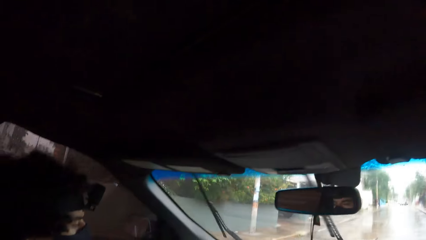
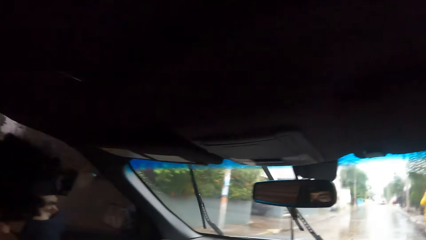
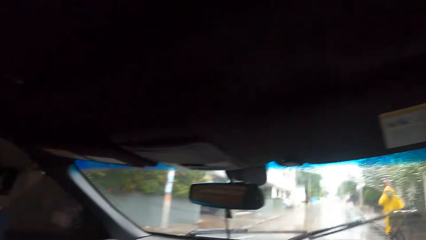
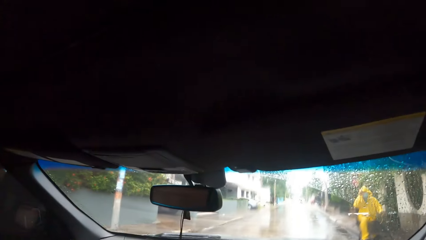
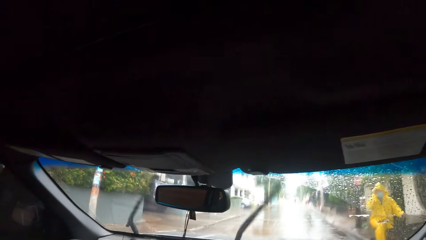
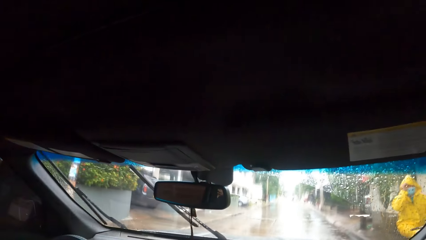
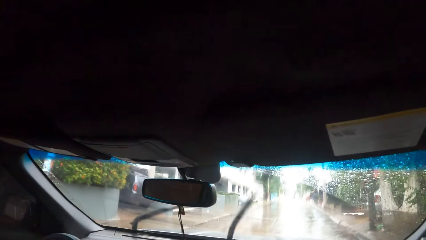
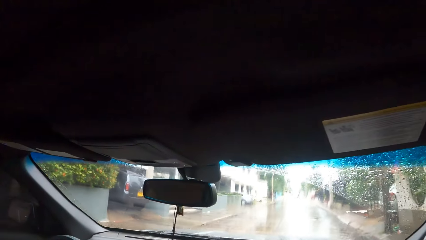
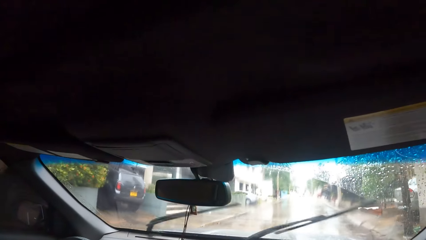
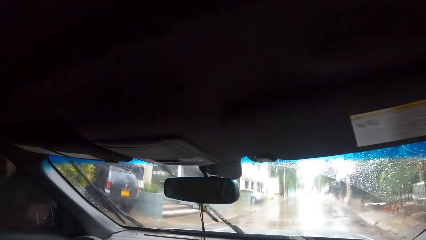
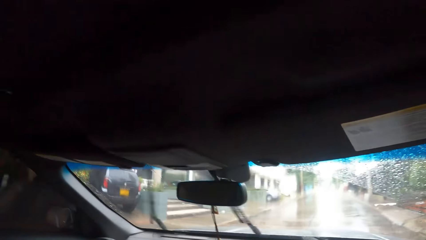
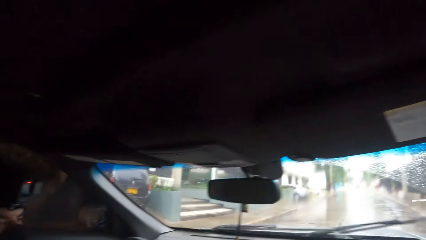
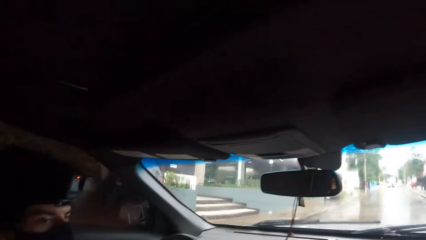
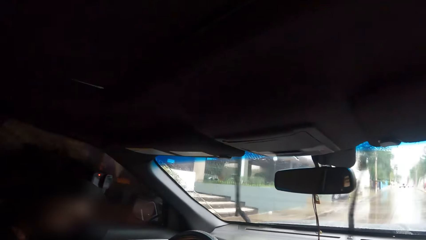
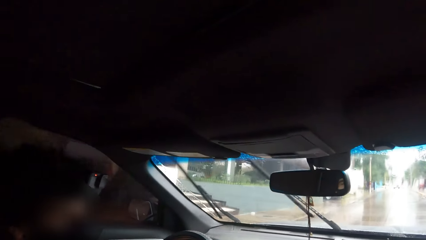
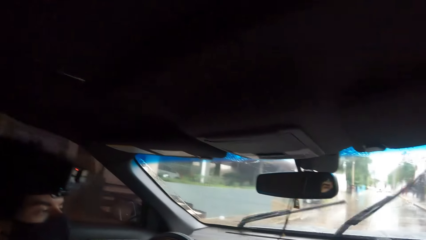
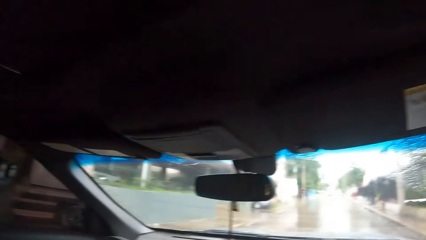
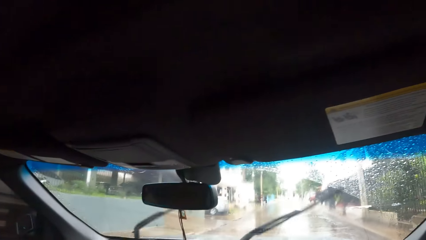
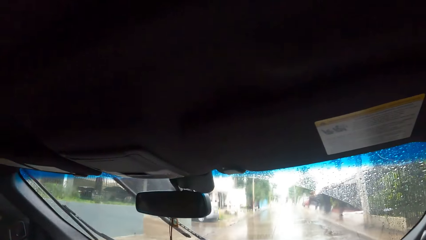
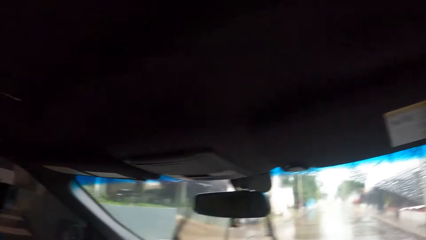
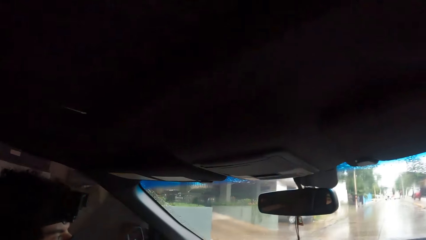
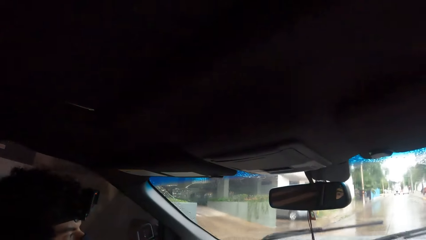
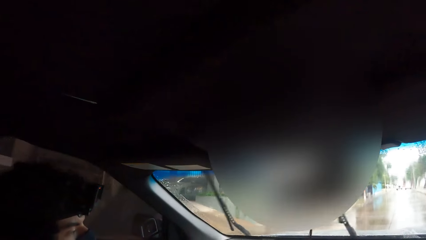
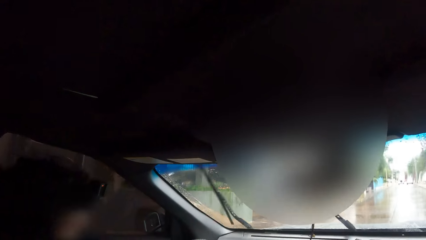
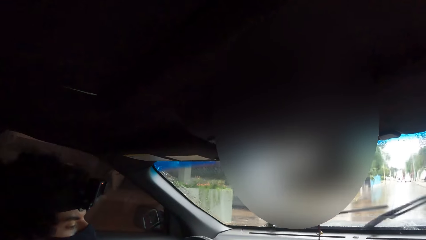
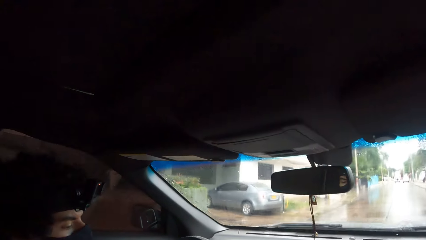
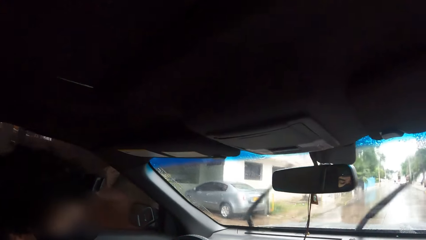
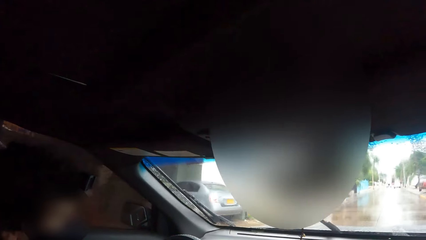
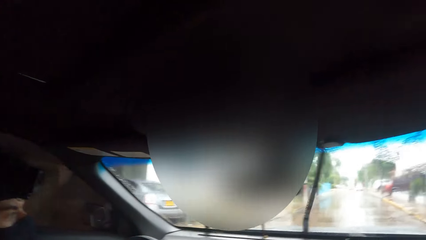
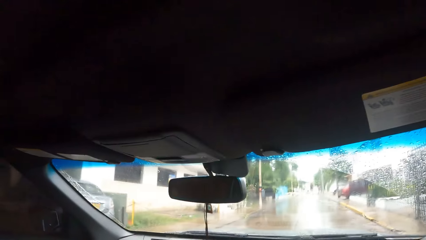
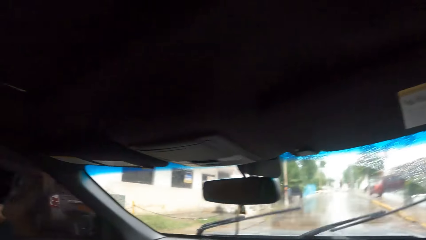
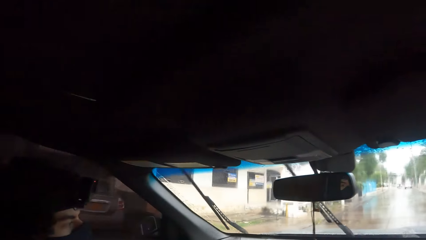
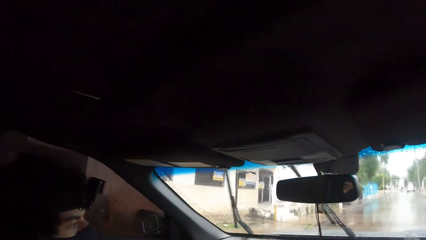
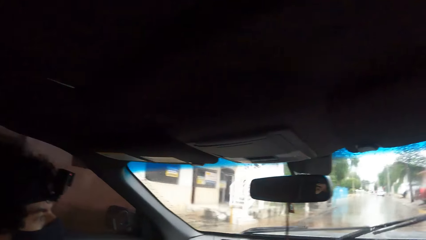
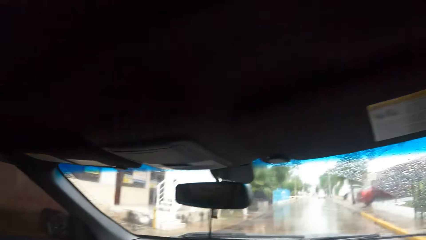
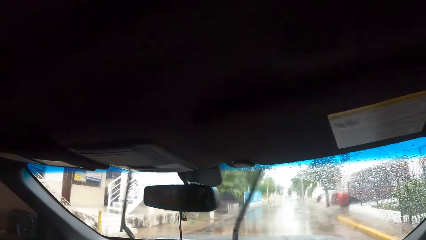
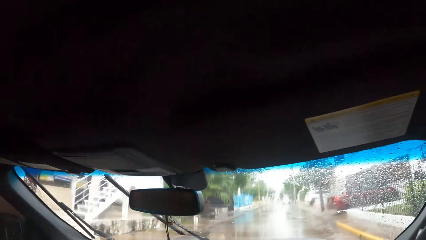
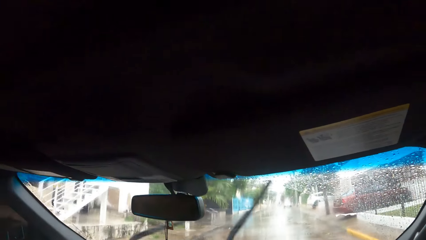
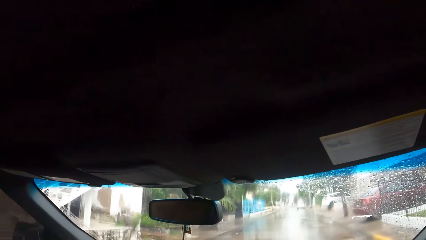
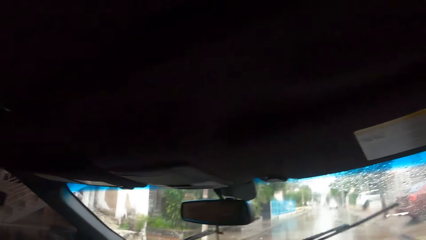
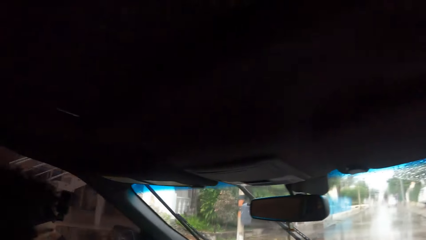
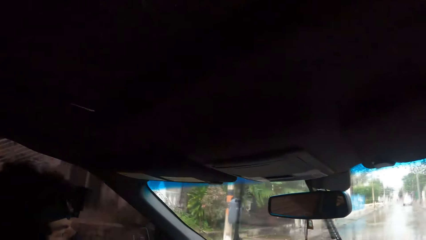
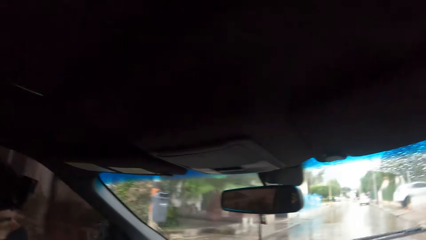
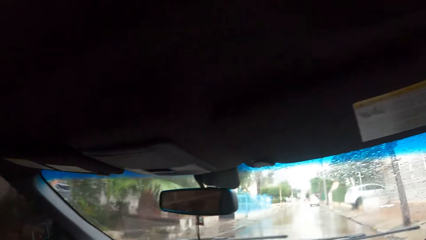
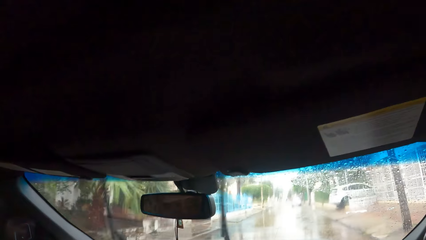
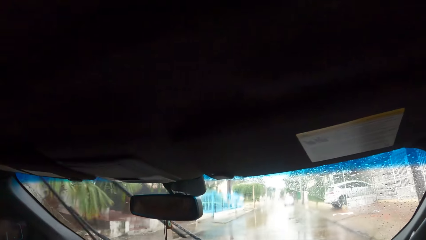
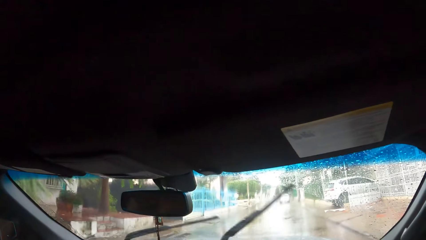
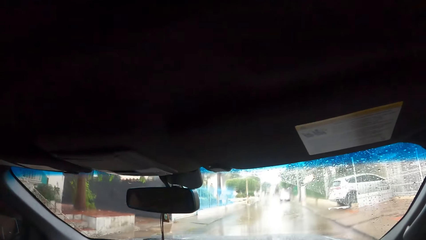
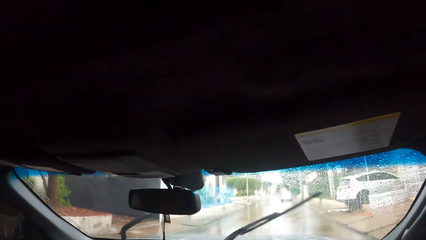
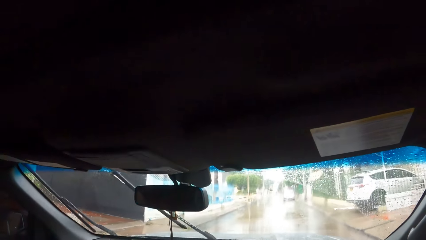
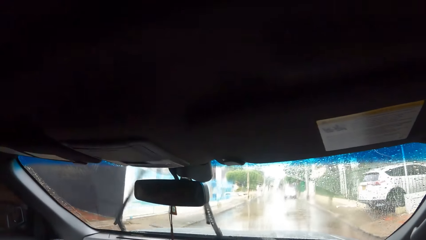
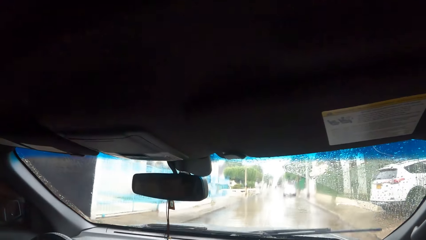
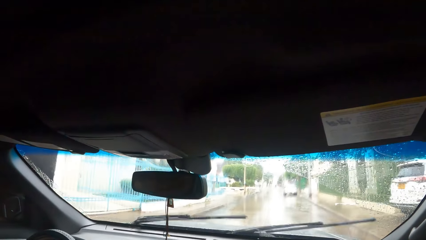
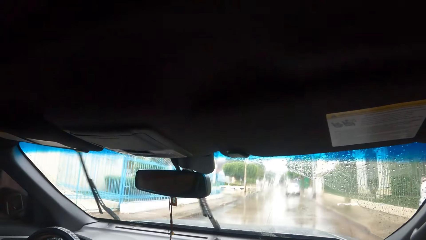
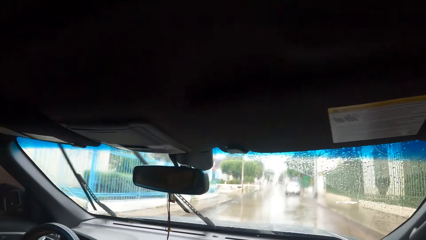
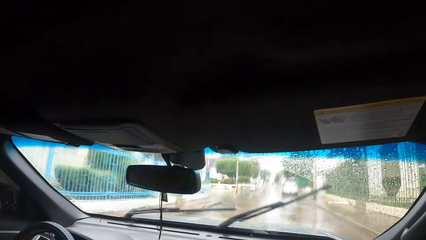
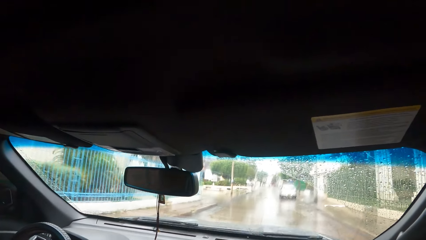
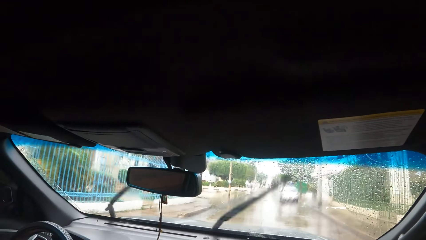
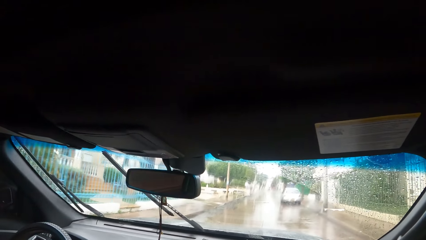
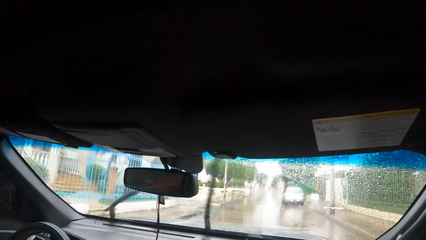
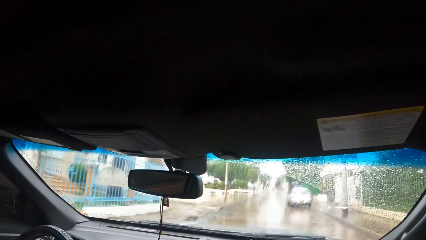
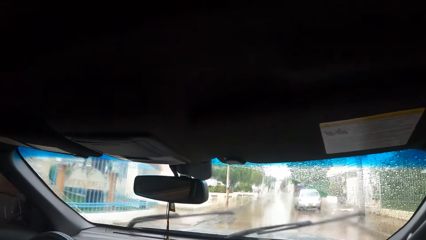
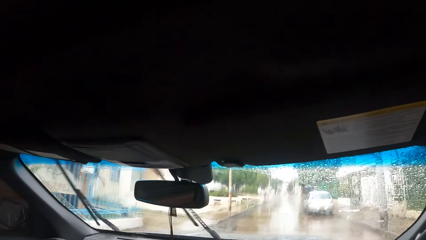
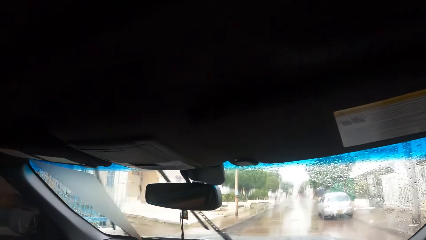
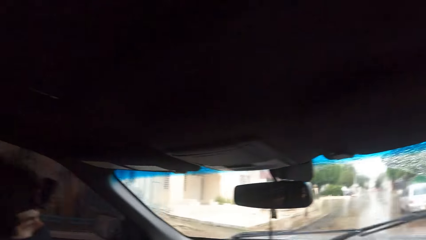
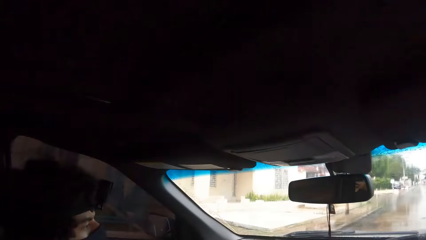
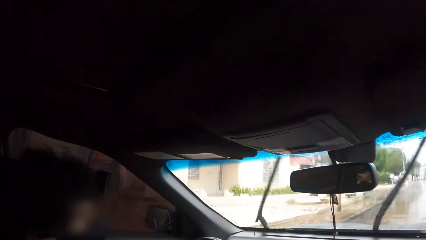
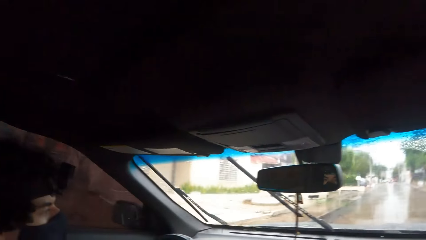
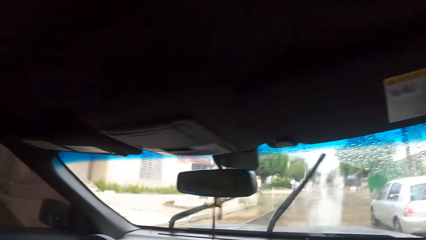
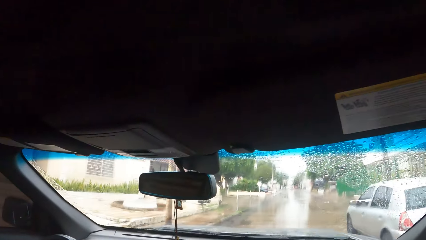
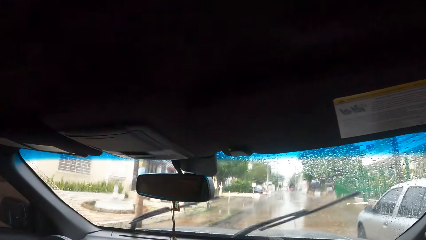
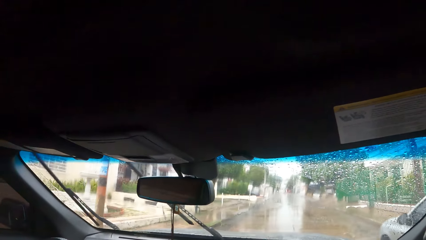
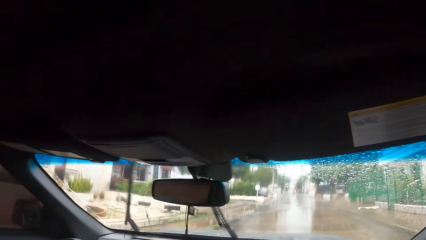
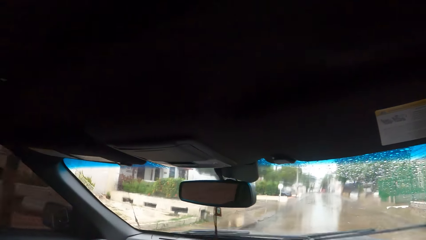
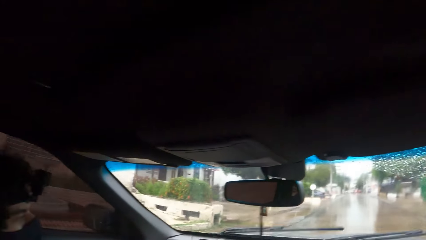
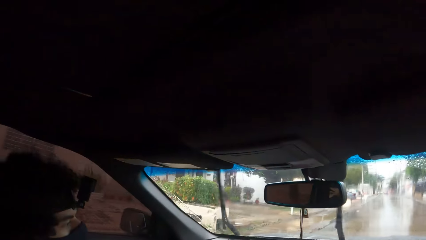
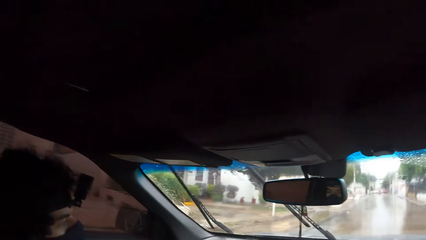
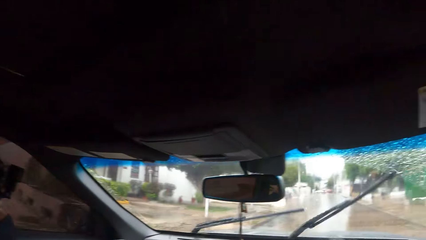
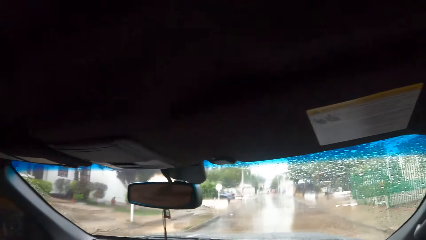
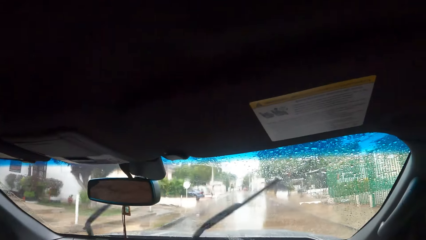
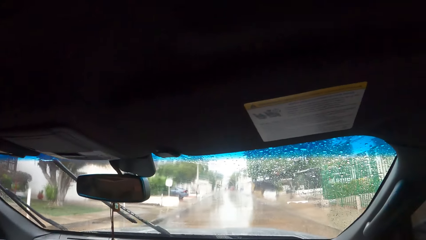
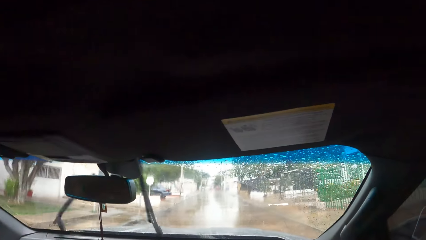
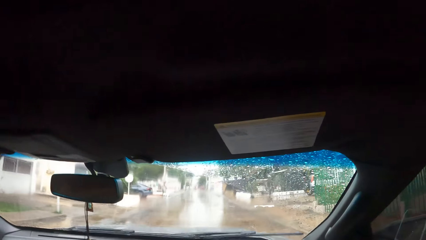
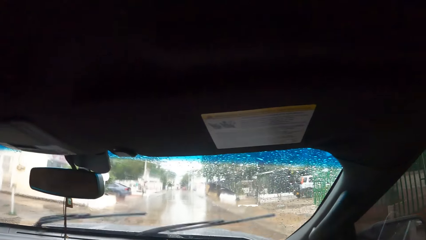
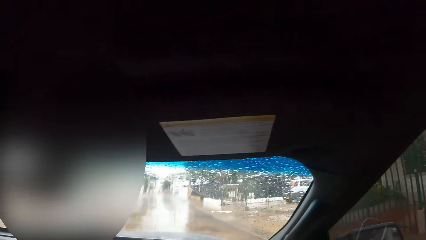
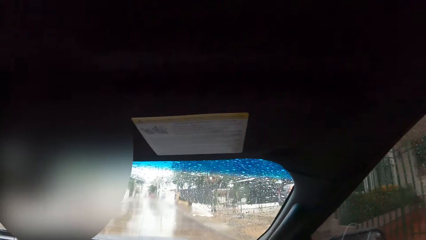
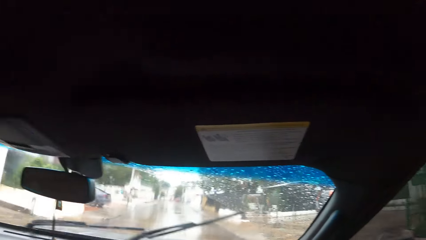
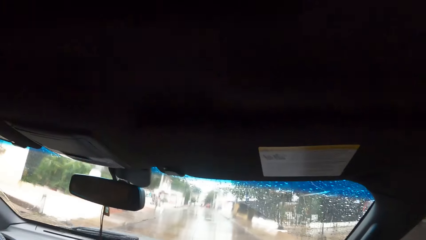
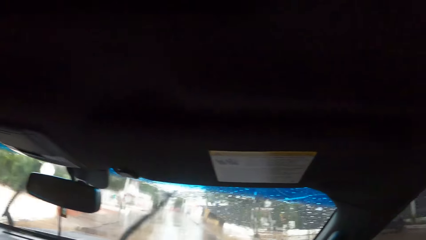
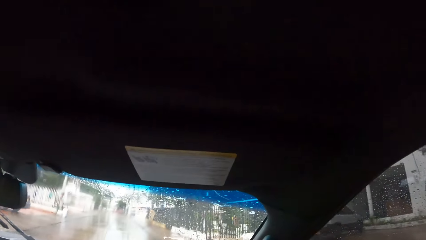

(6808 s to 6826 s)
The camera wearer looks around. They interact with a person. They interact with the person again. They look around. They interact with the person. They look around. They interact with the person. The person drives a car on the road. The camera wearer looks around. They interact with the person. They interact with the person again.
